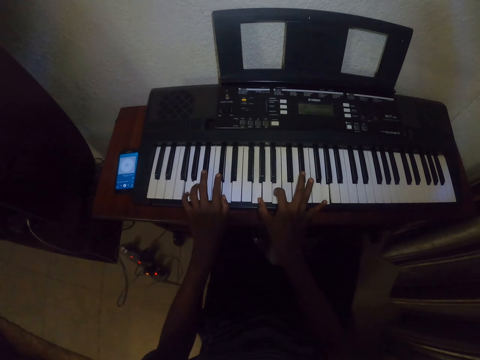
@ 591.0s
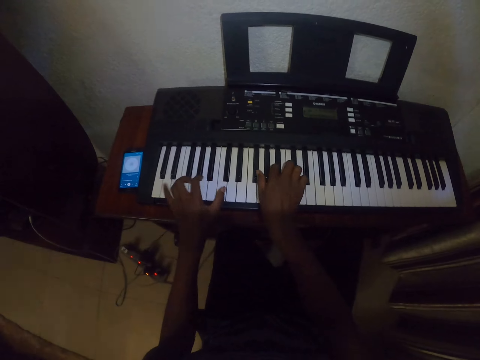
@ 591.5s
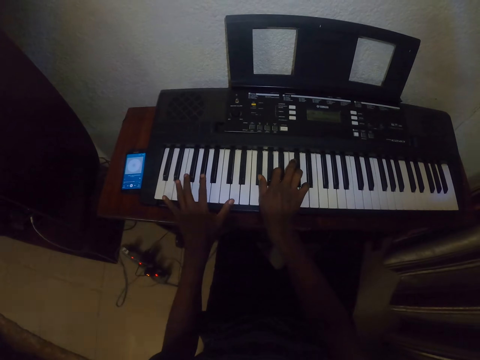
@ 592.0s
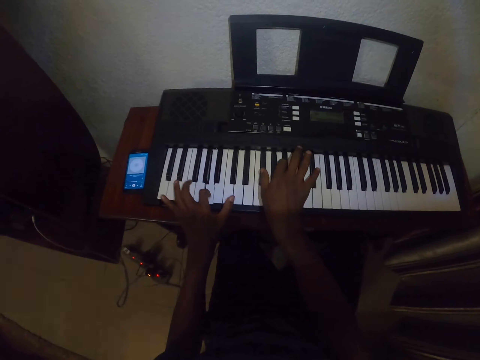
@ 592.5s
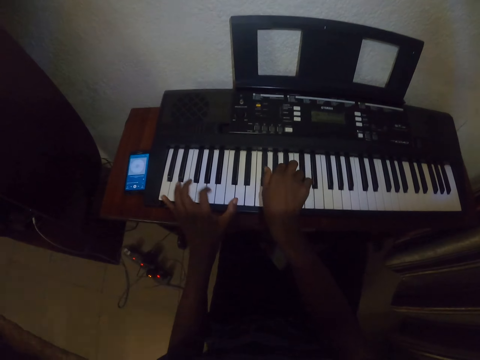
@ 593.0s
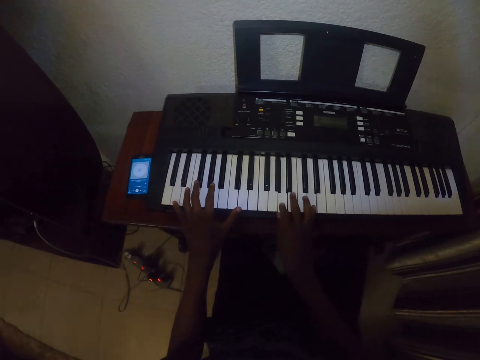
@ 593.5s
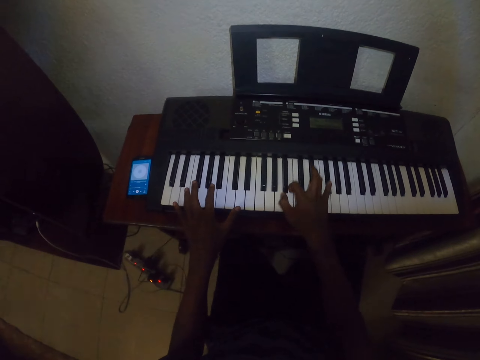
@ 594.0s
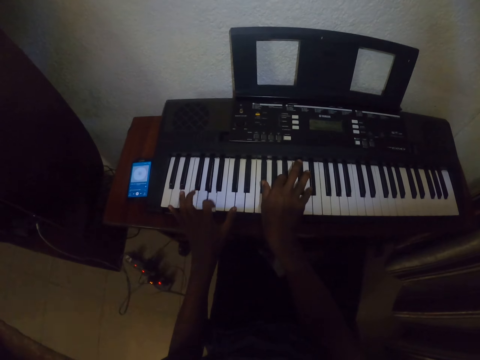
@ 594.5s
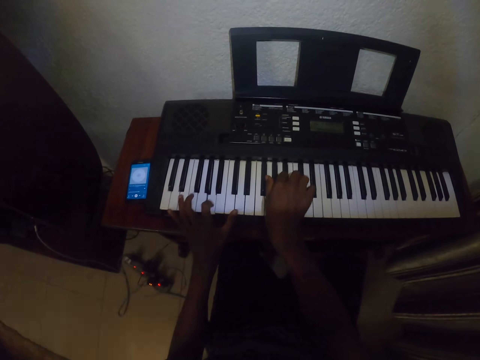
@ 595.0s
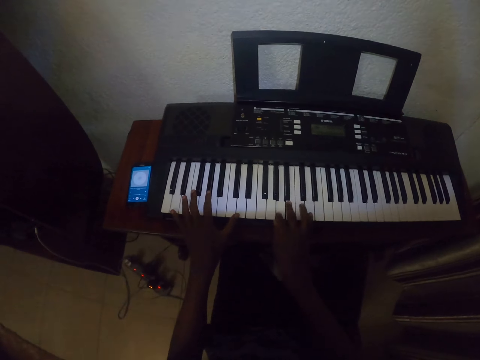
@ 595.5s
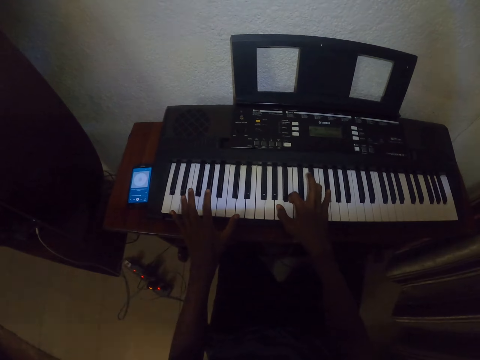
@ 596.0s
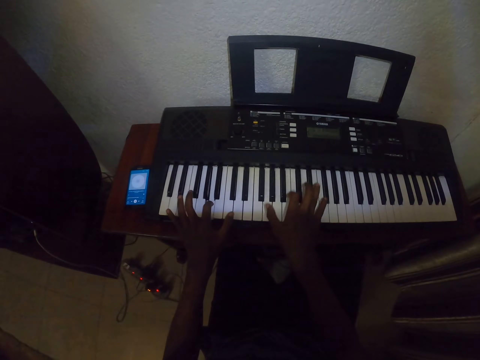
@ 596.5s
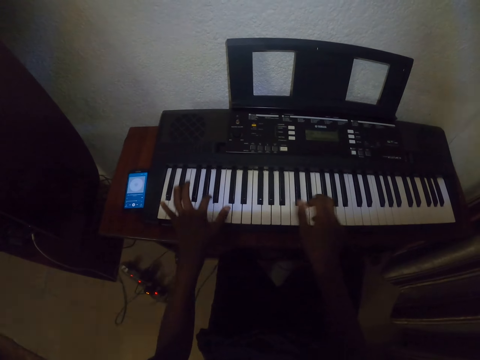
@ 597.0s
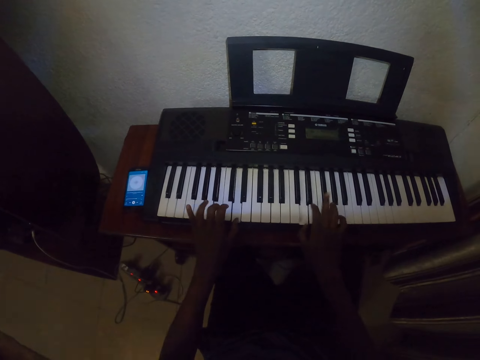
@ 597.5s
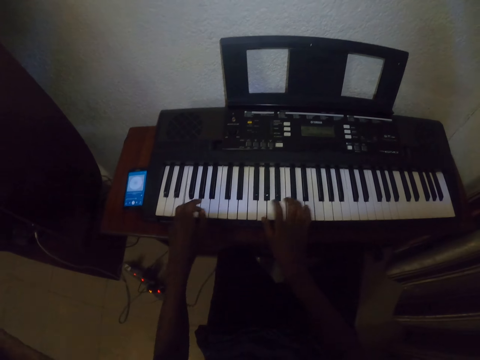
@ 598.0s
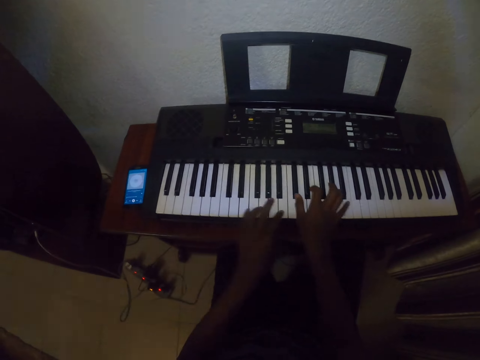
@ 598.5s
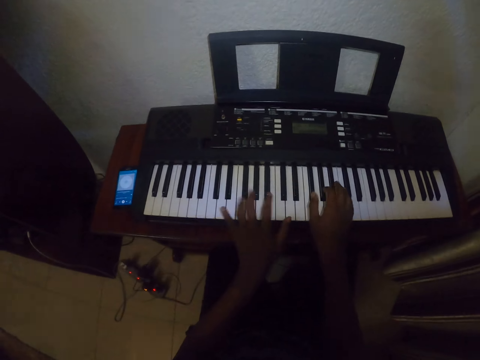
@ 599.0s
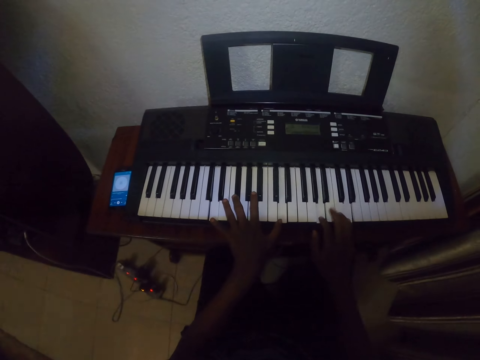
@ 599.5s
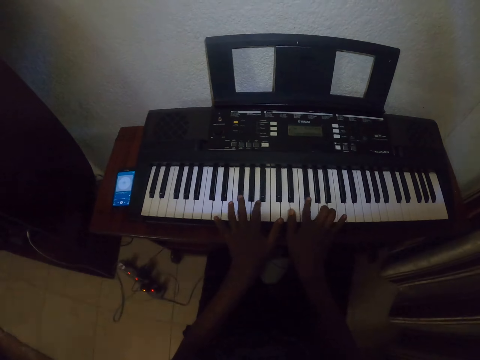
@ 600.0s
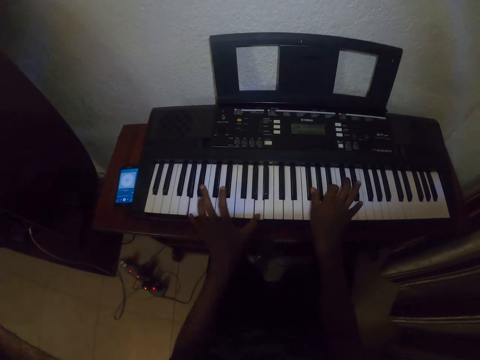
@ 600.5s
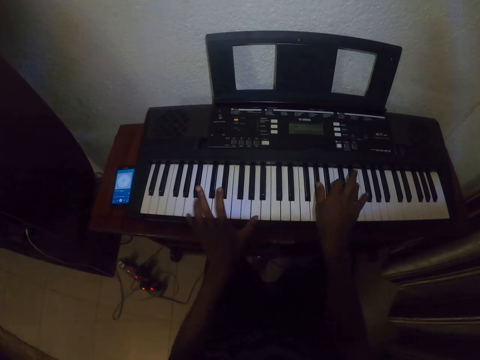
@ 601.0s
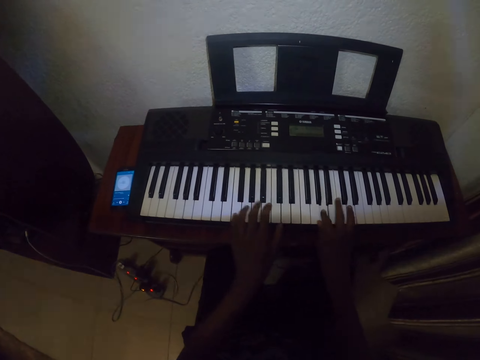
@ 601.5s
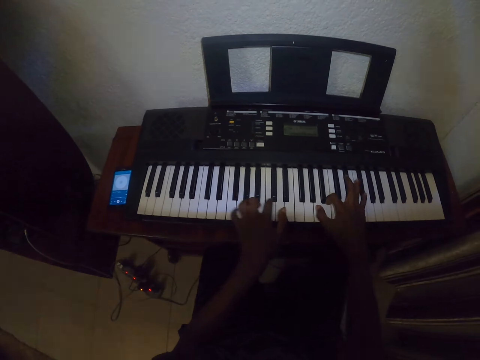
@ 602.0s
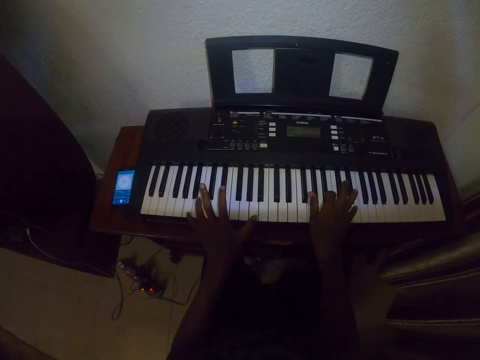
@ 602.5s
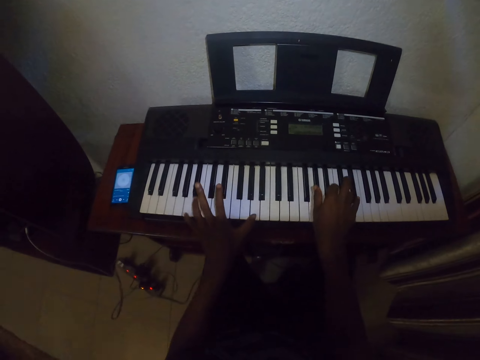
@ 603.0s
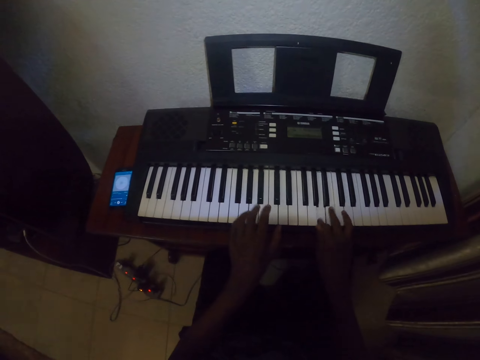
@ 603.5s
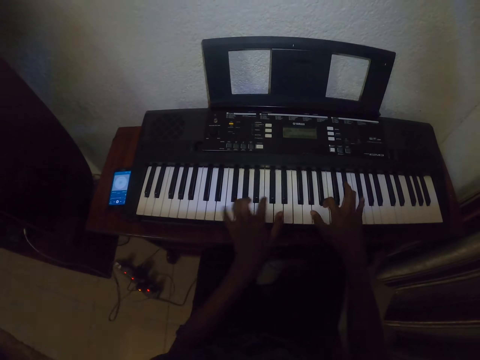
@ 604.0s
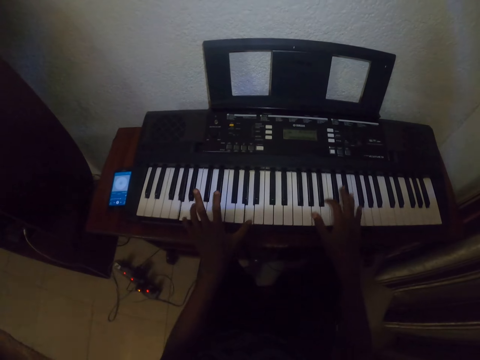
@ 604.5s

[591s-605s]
The camera wearer plays the piano with both hands repeatedly.

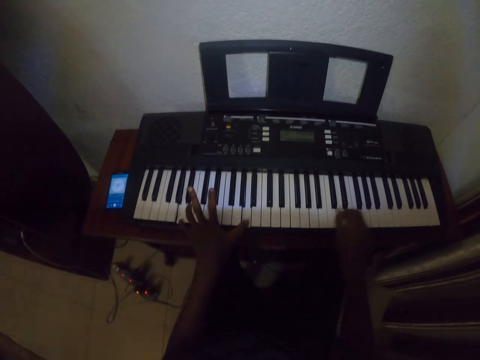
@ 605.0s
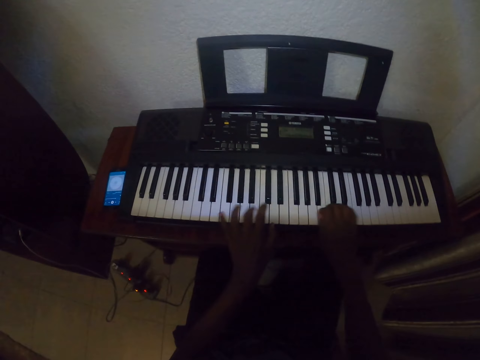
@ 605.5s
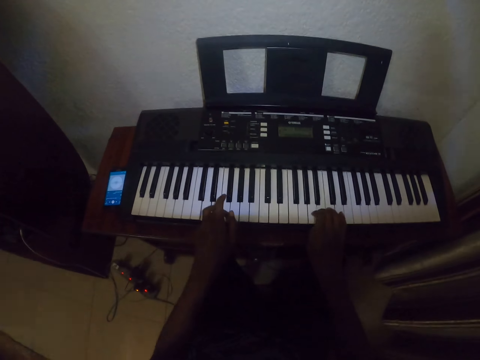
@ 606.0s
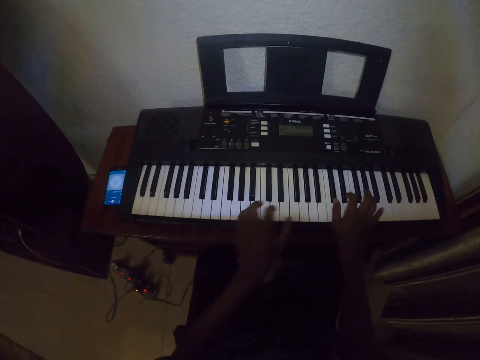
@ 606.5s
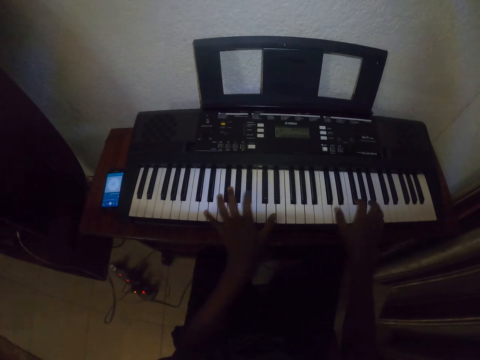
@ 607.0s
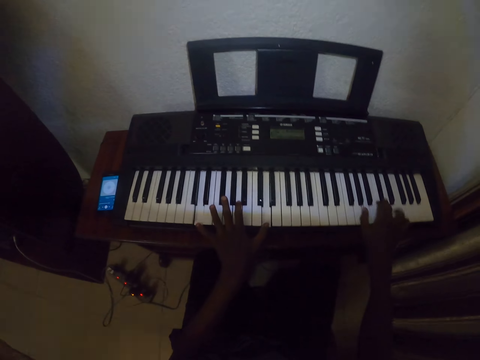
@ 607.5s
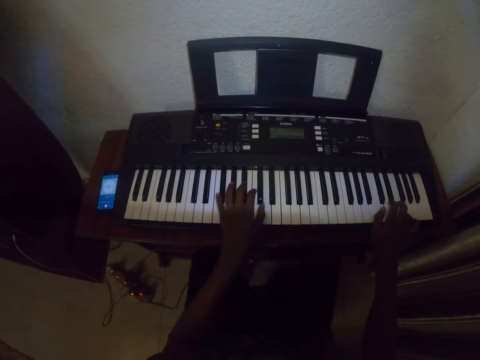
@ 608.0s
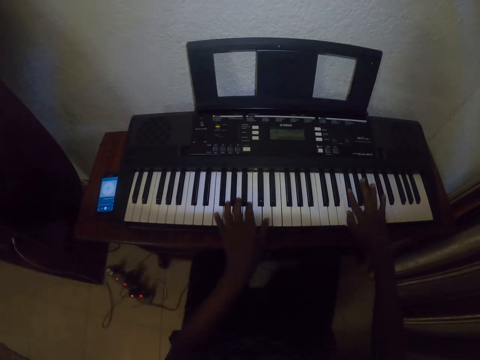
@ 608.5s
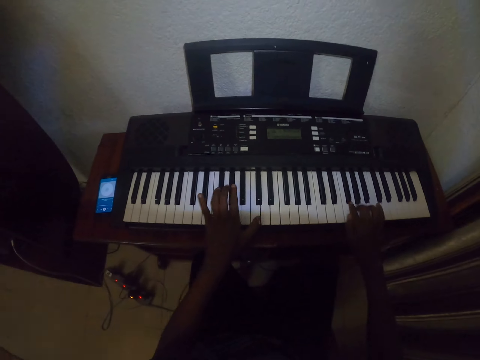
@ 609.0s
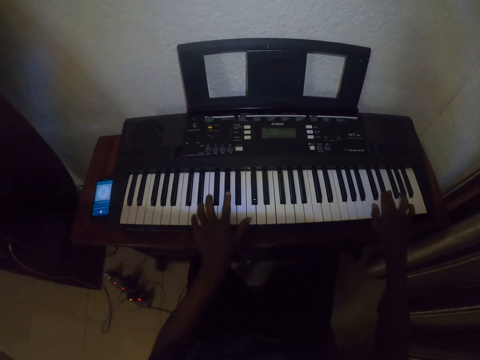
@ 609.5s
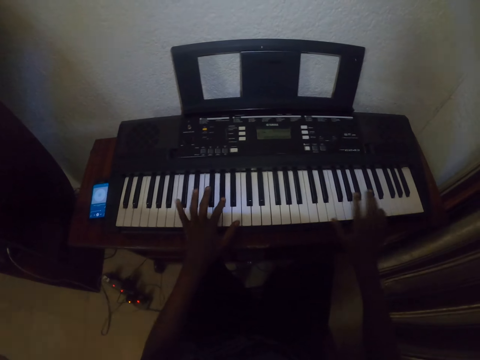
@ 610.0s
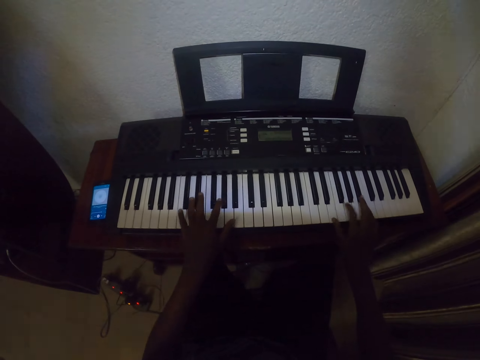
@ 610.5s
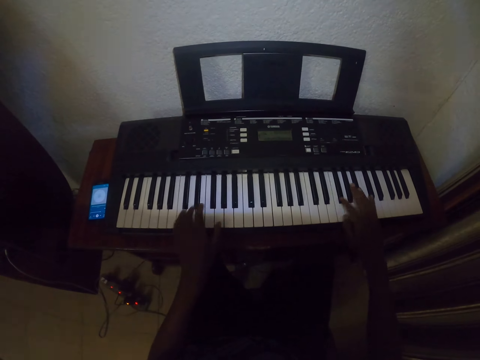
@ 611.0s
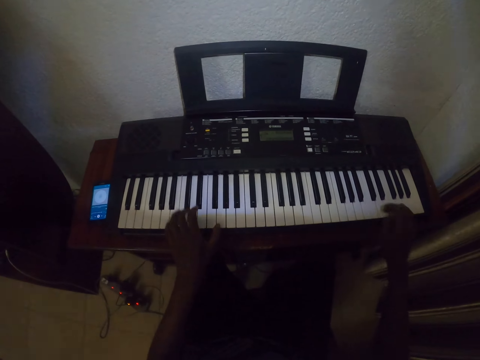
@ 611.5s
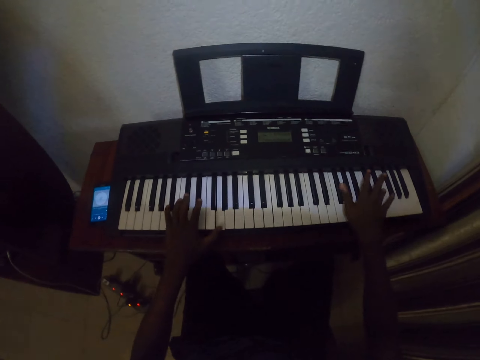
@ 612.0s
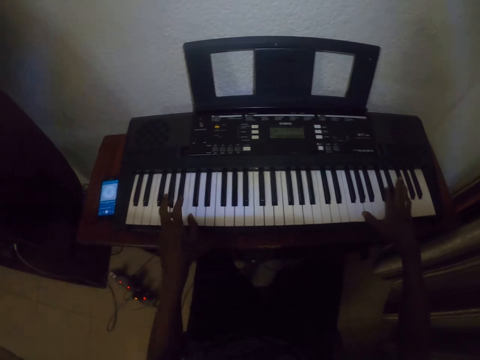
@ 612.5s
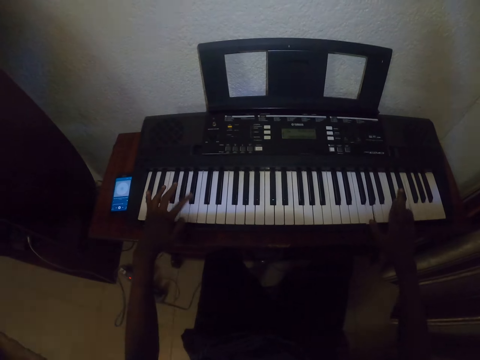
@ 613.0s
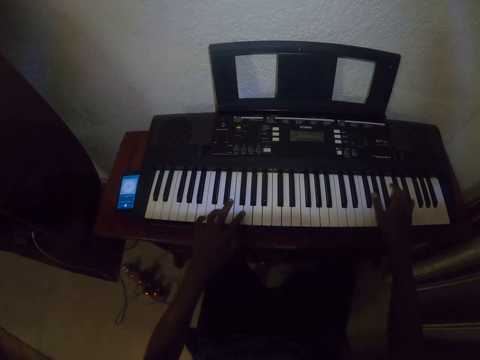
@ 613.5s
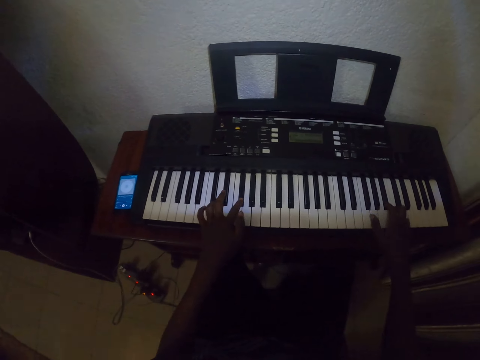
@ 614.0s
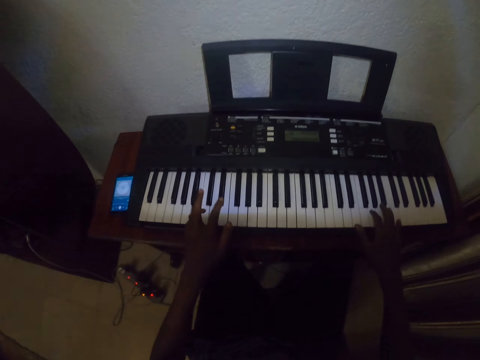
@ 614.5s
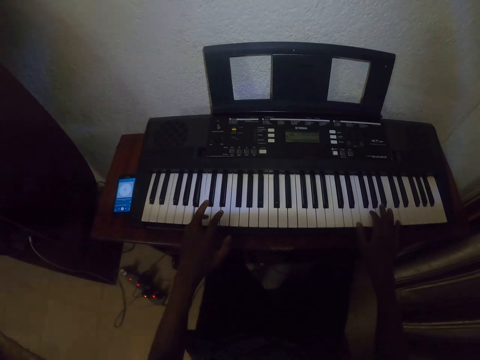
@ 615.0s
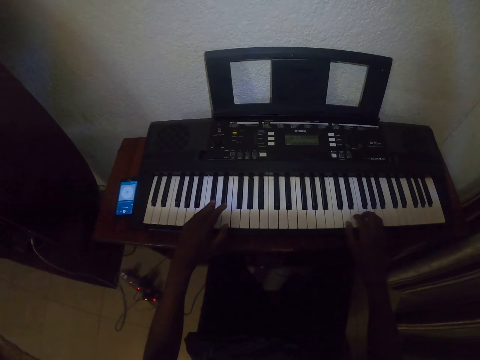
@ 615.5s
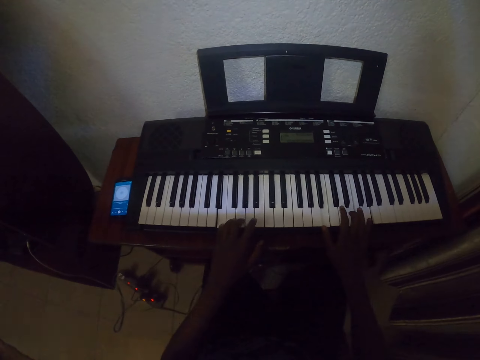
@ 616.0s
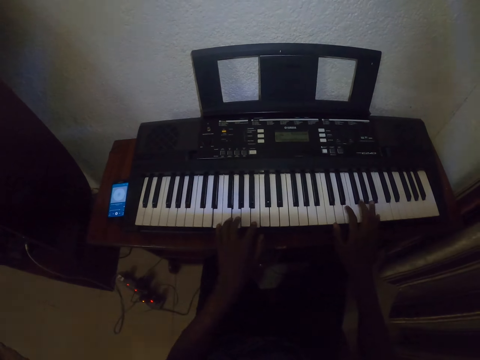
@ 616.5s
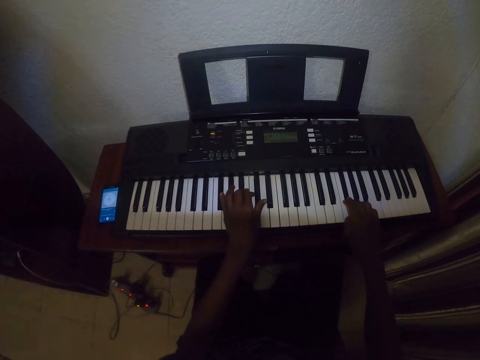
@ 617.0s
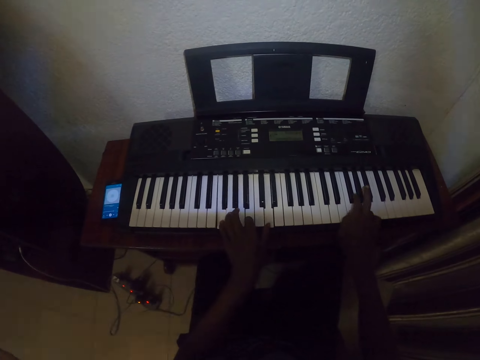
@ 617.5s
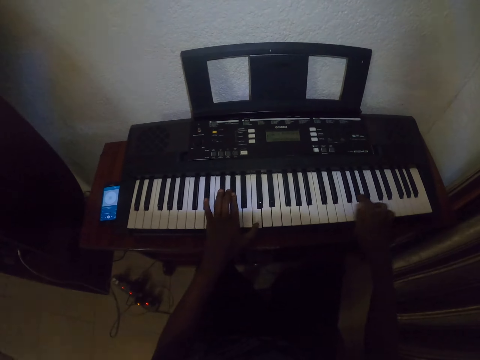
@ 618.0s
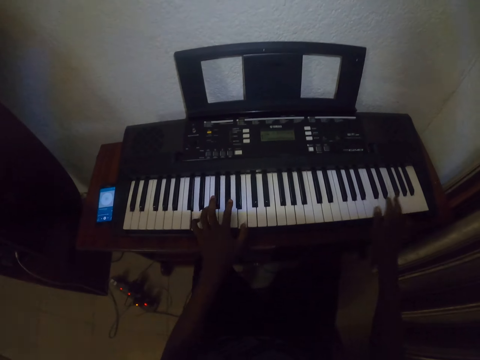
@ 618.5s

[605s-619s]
The camera wearer plays the piano with both hands repeatedly.
